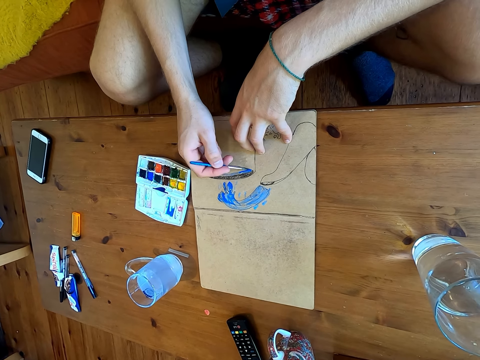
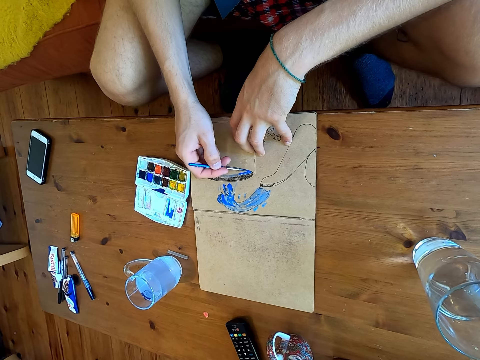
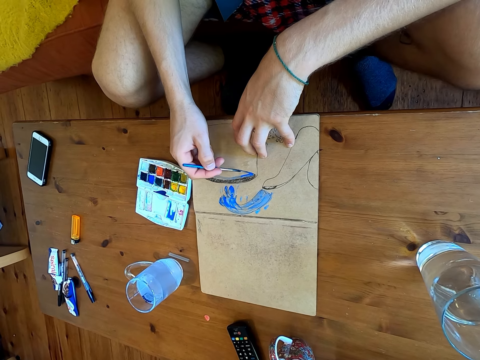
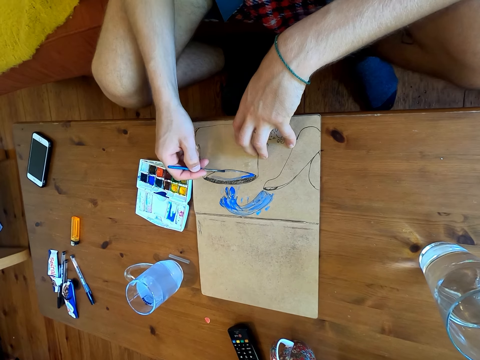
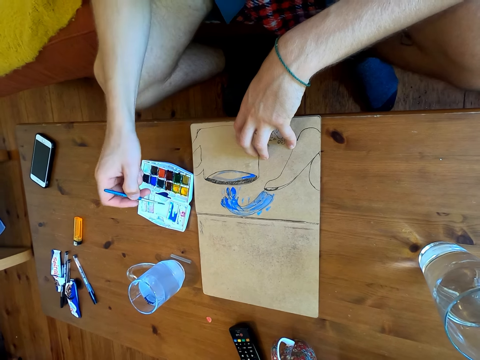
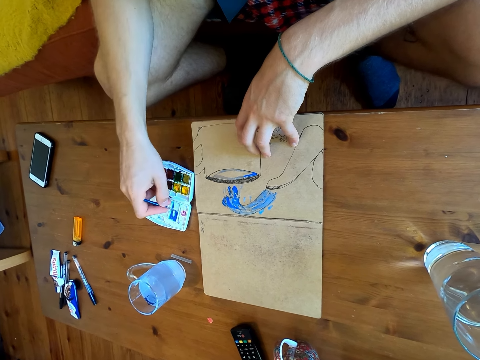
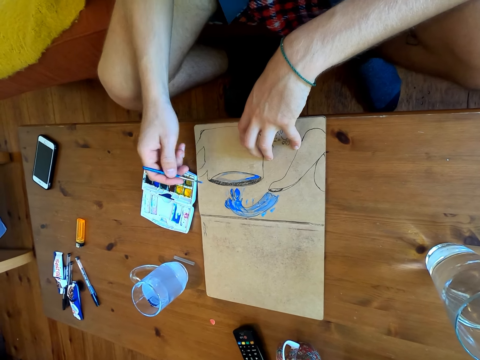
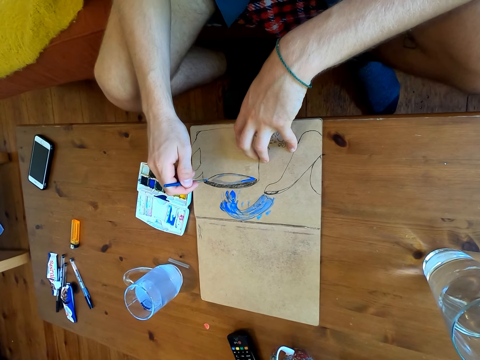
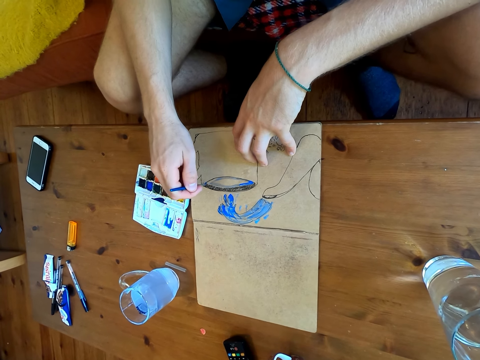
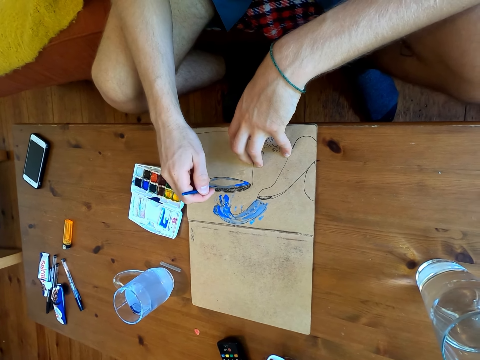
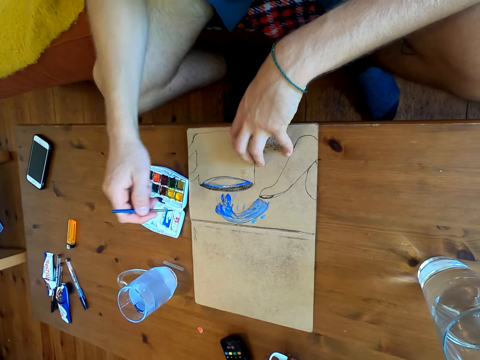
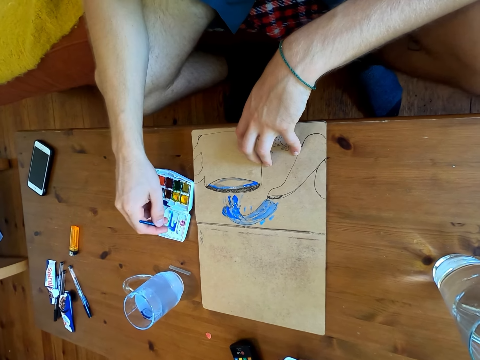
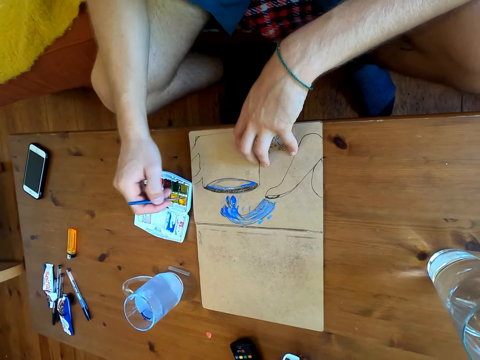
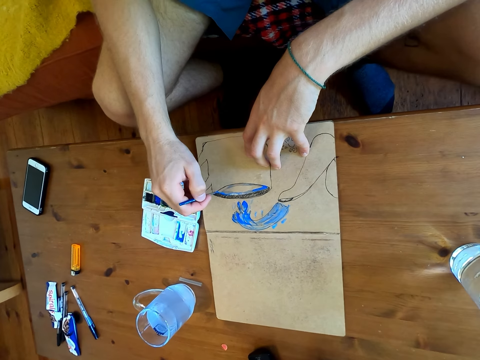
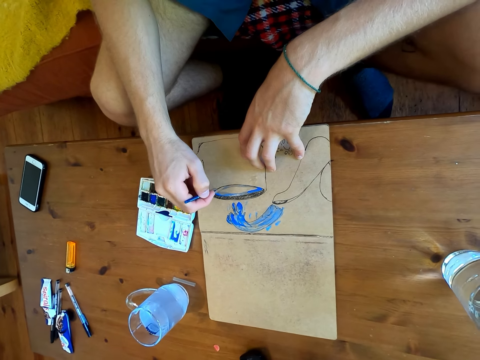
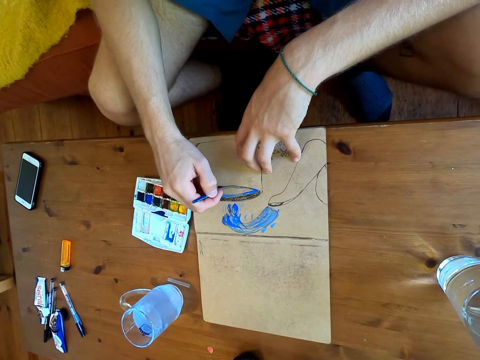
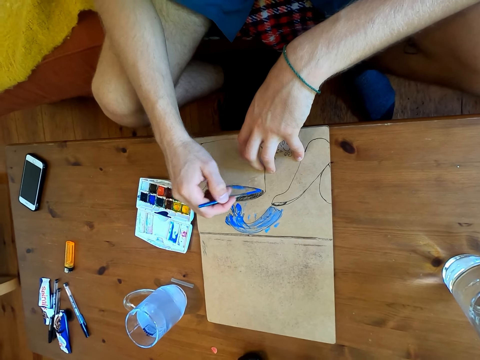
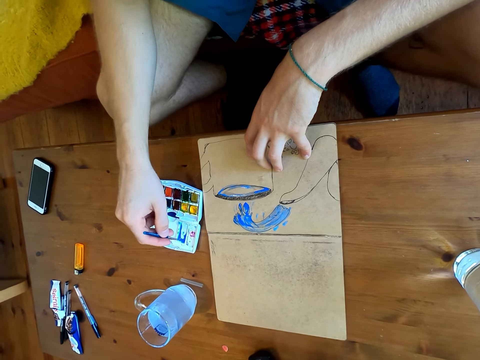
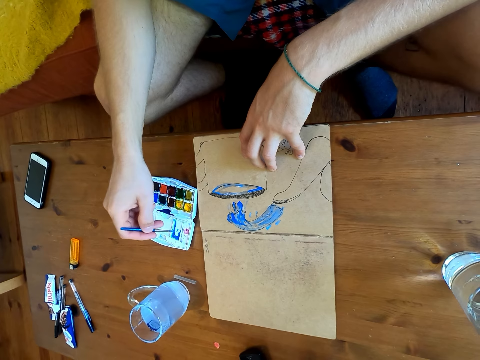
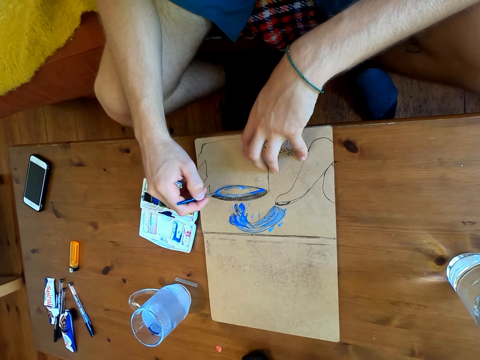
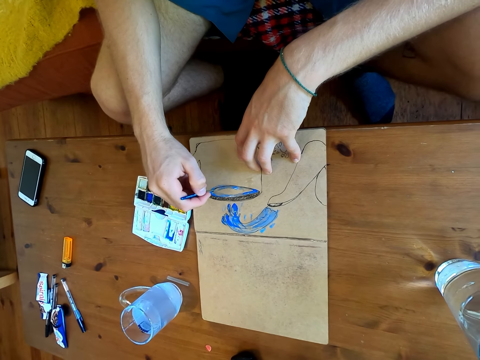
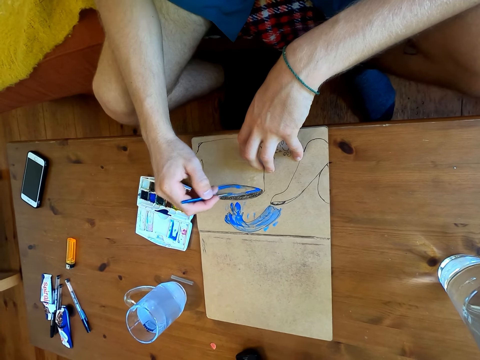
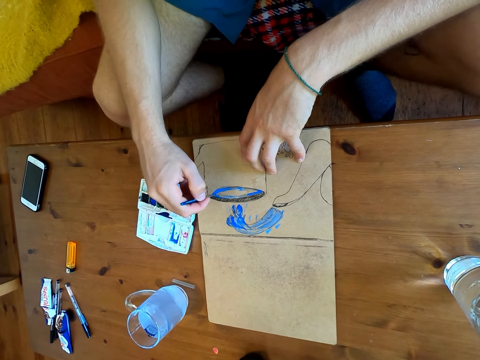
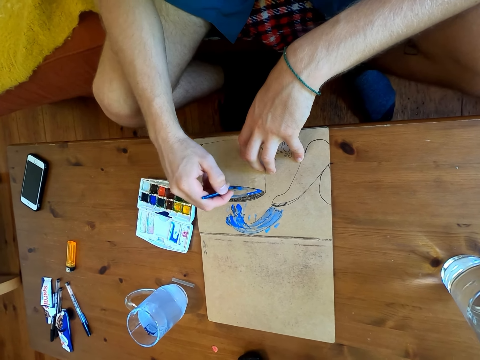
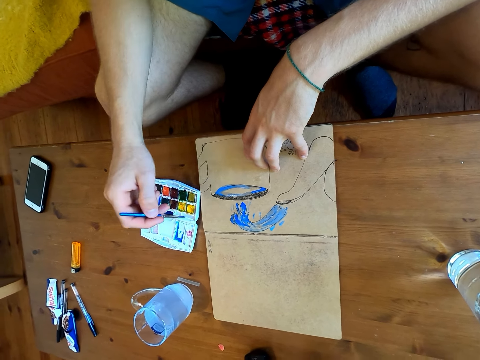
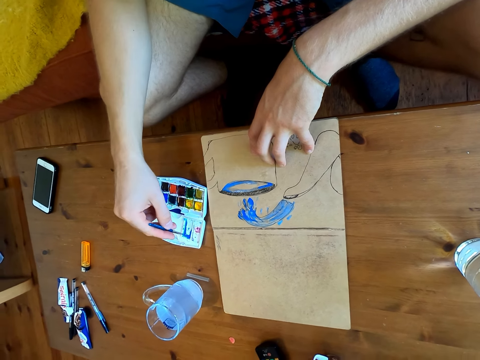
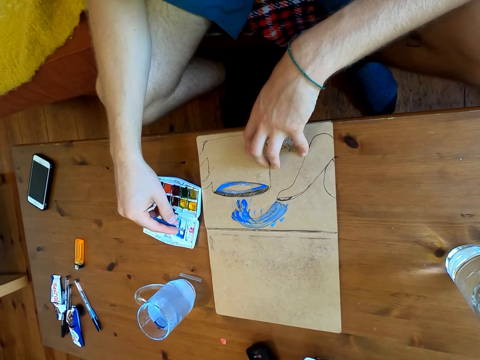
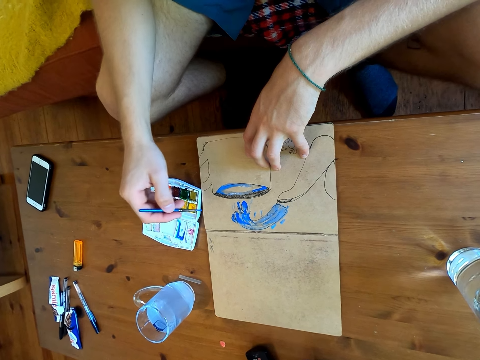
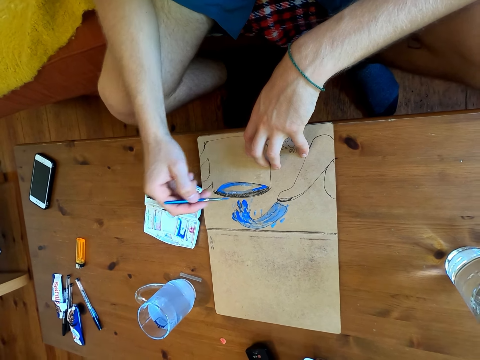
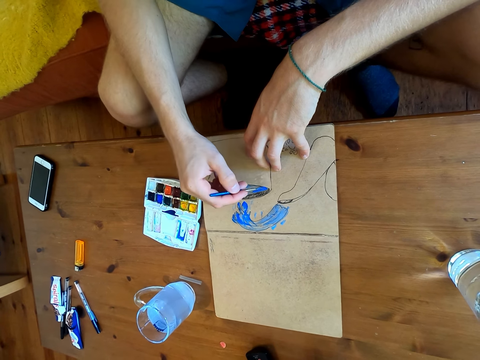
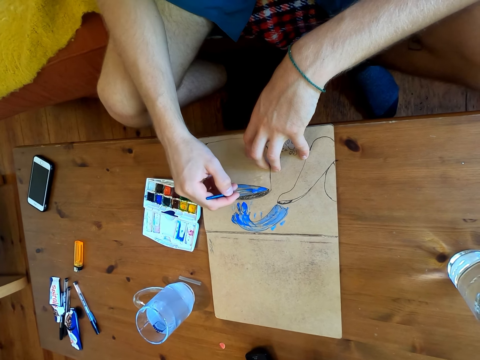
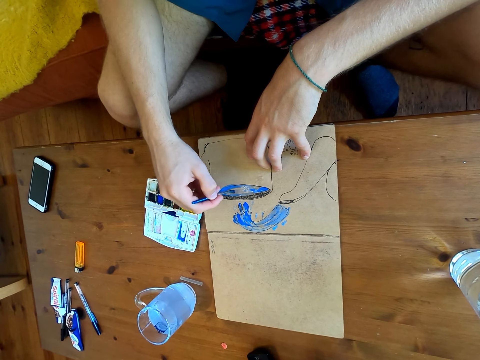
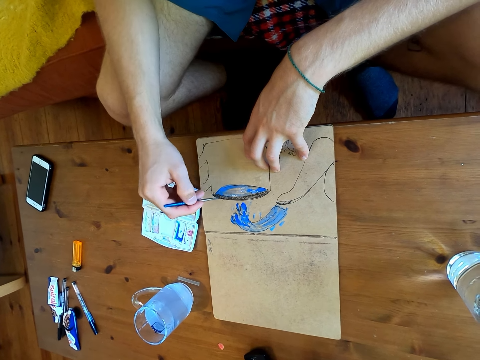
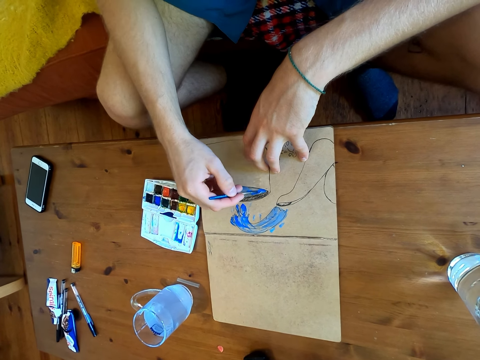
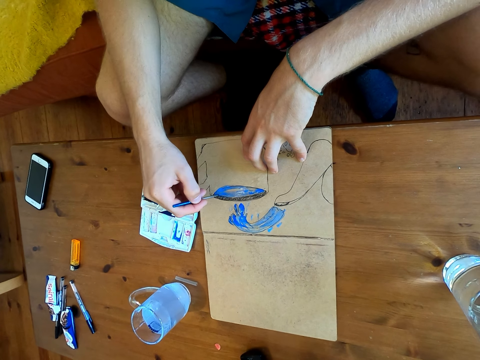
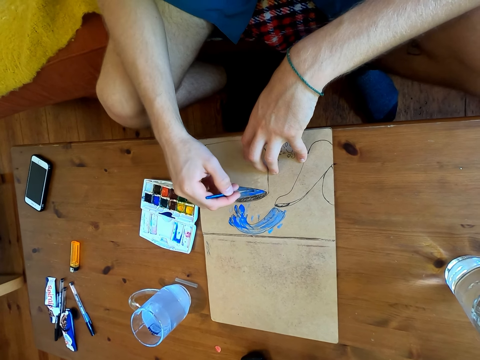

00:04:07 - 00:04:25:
The camera wearer paints on a paper. They immerse the brush in watercolor. They paint on the paper. They immerse the brush in the watercolor. They paint on the paper. They immerse the brush in the watercolor. They paint on the paper. They immerse the brush in the watercolor. They paint on the paper.

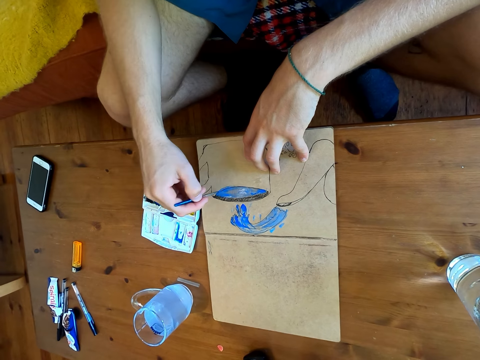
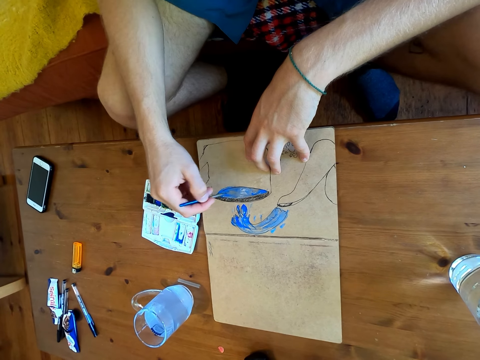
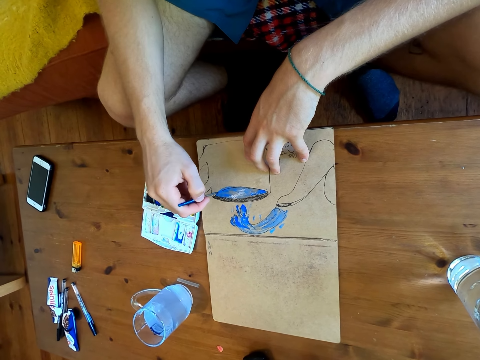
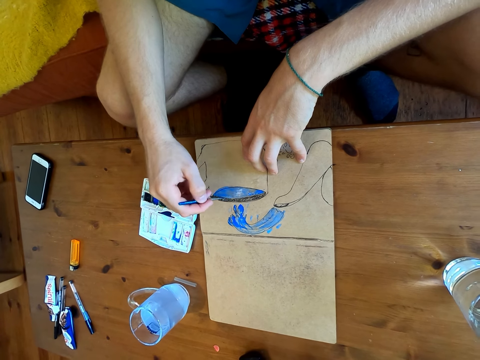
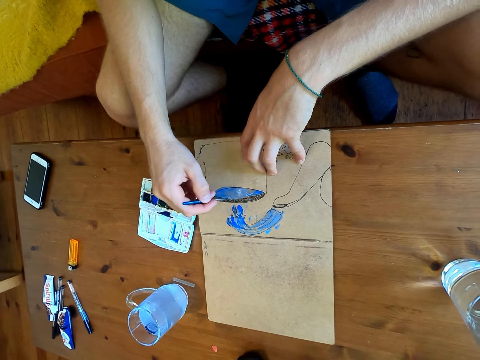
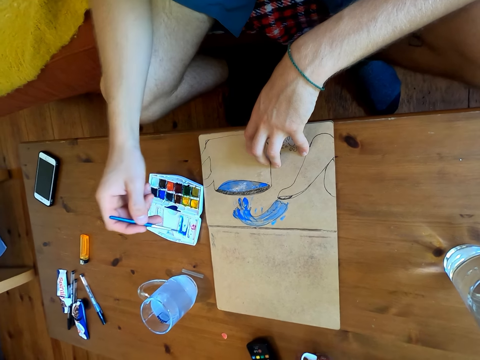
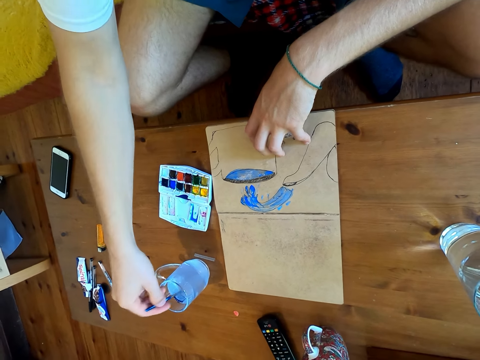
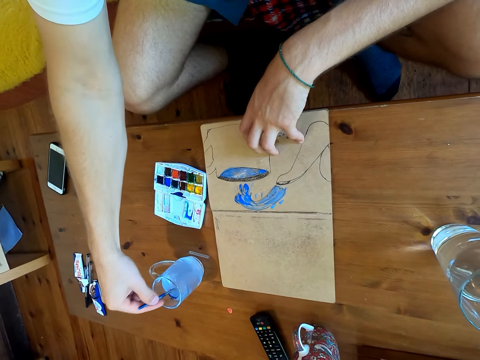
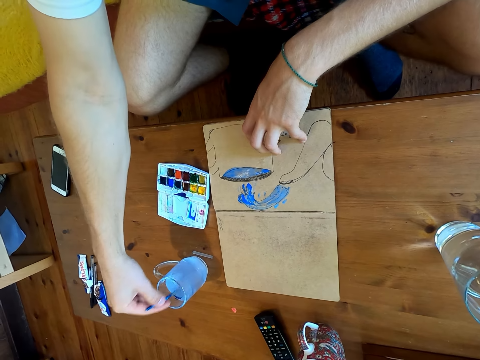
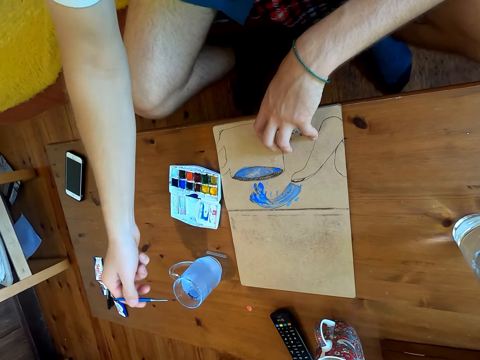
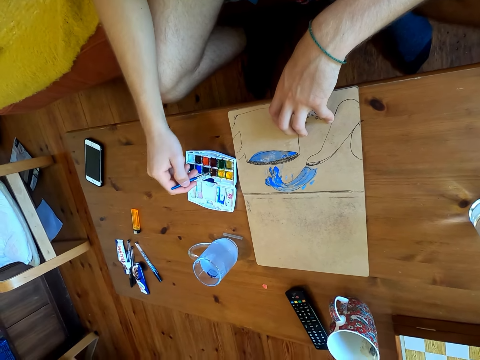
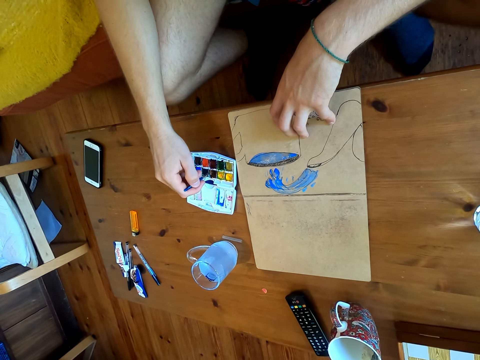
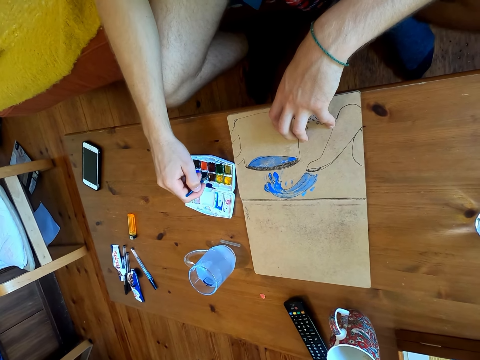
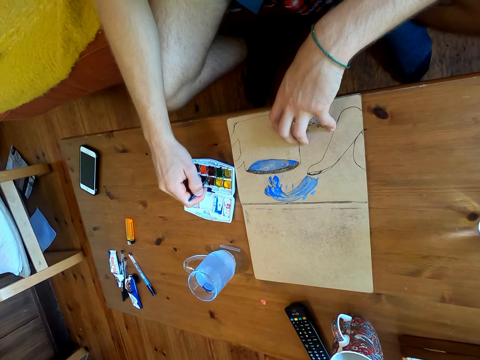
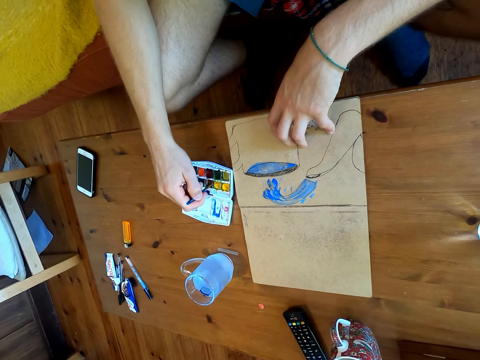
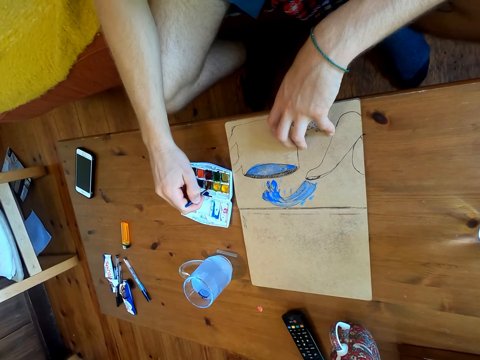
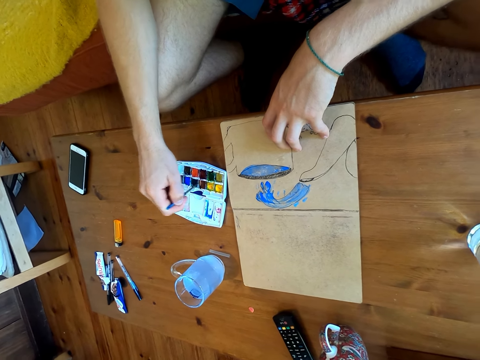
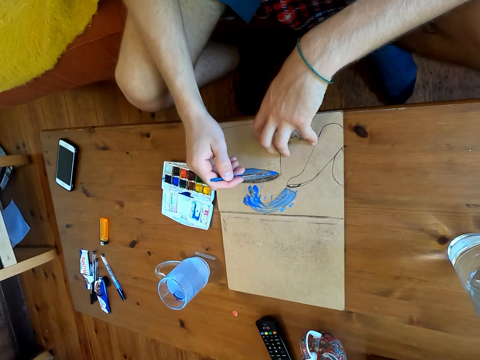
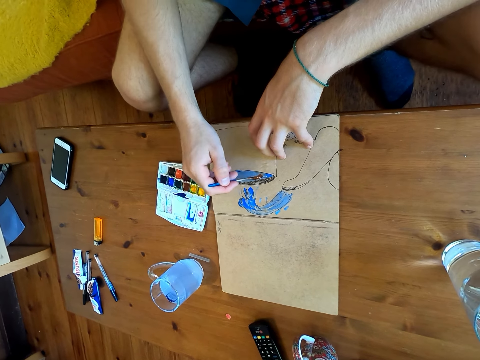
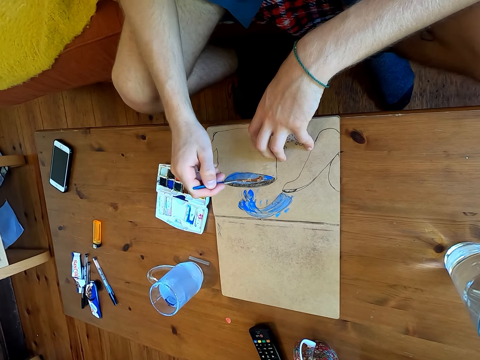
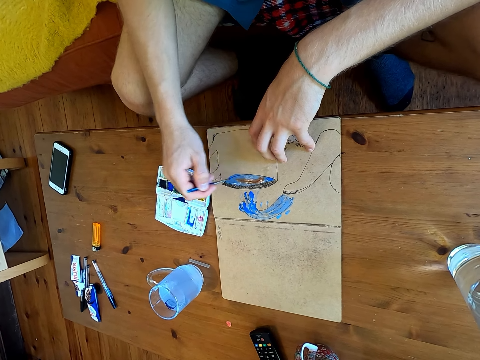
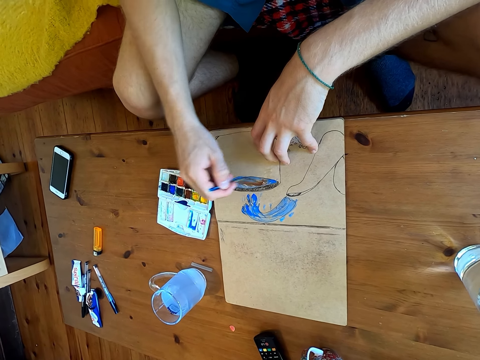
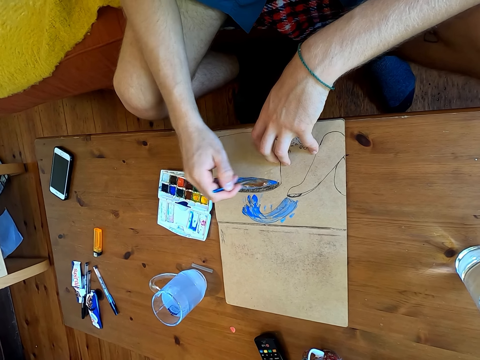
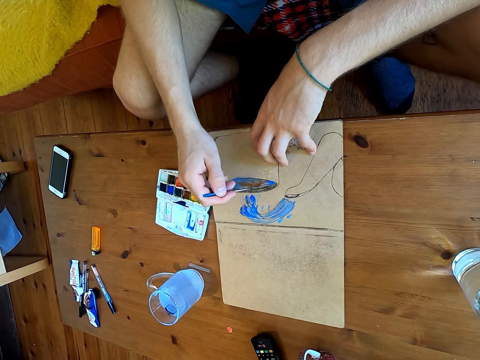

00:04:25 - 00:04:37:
The camera wearer mixes paint in the paint plate. They dip the brush in a glass of water. They immerse the brush in watercolor. They paint the drawing on the paper.
